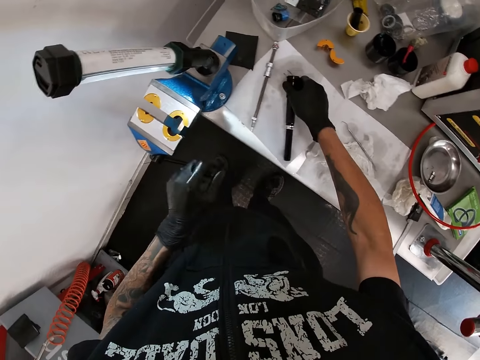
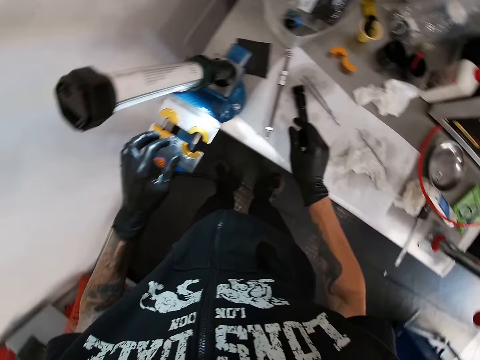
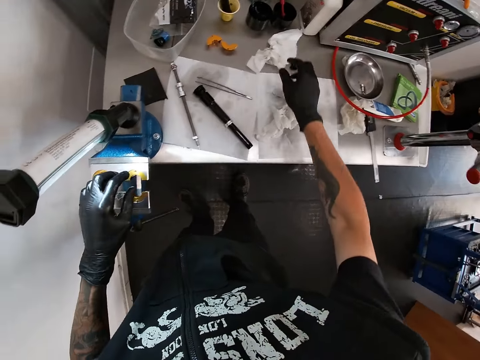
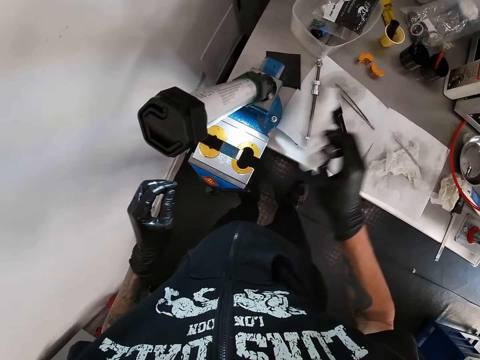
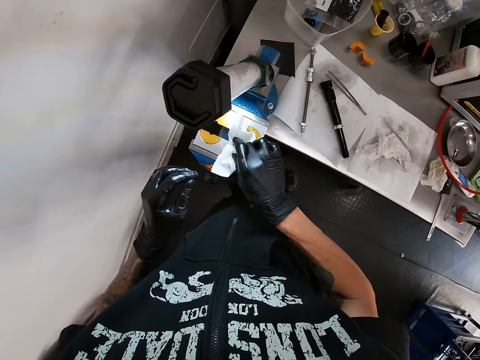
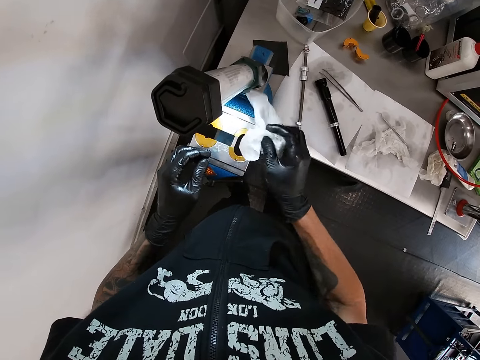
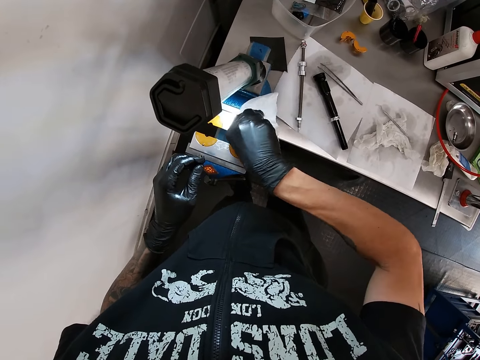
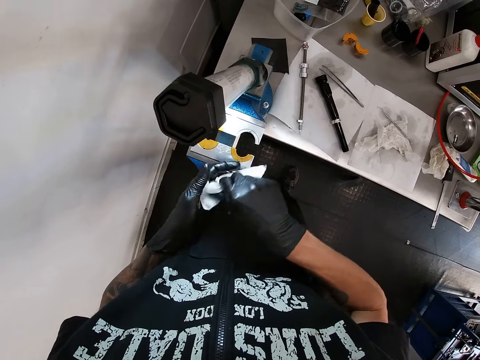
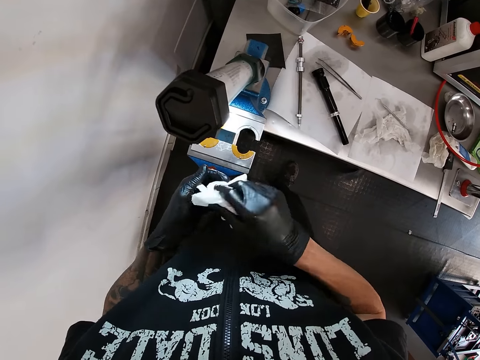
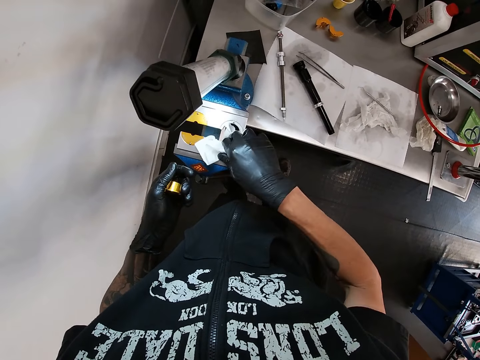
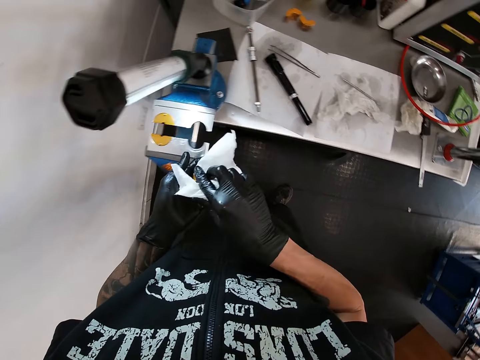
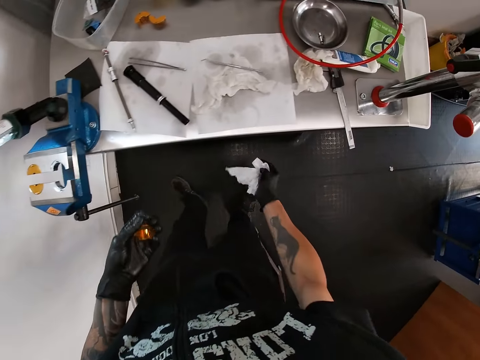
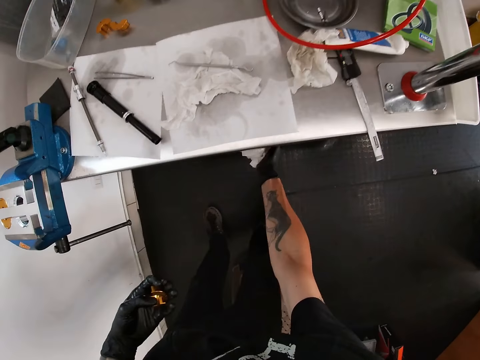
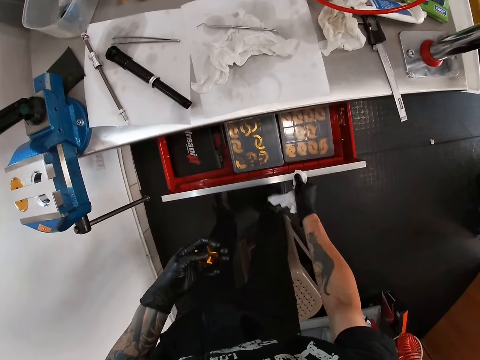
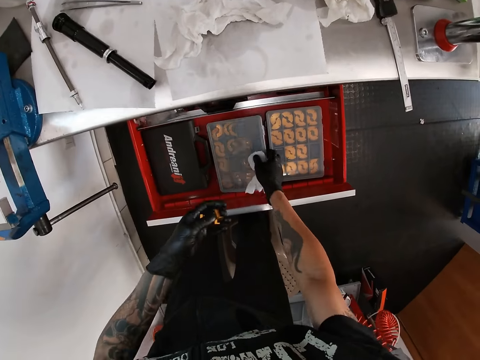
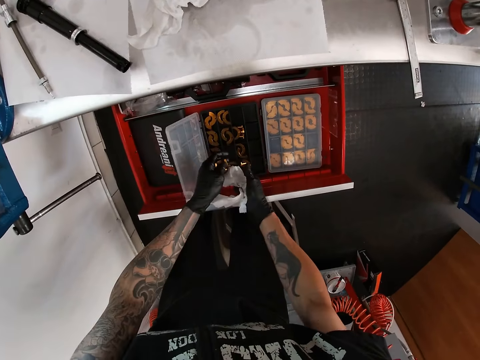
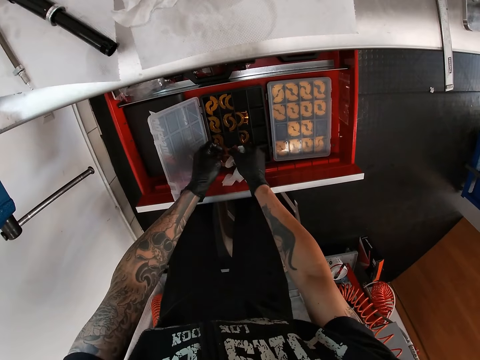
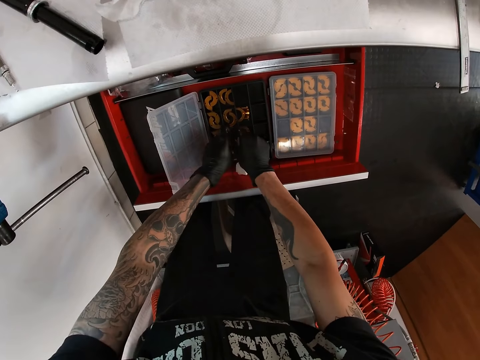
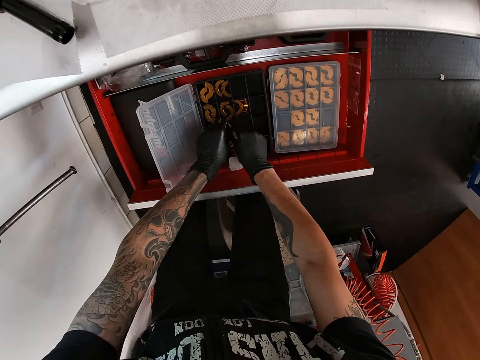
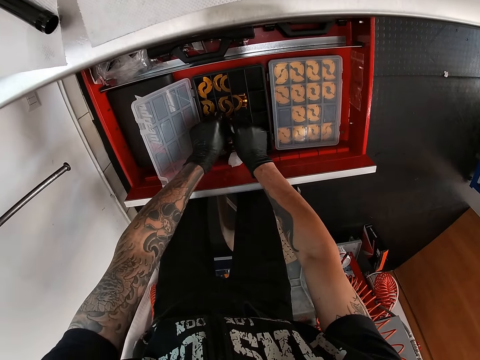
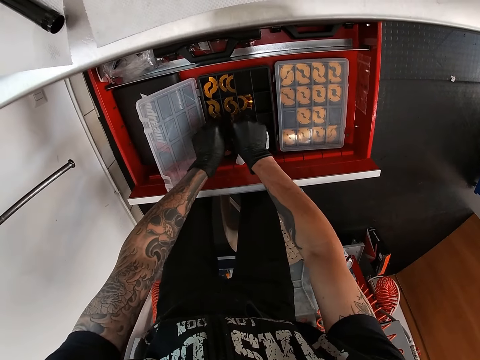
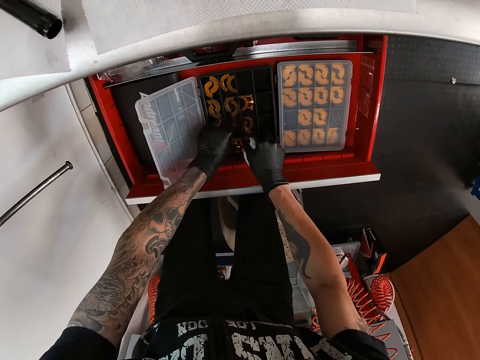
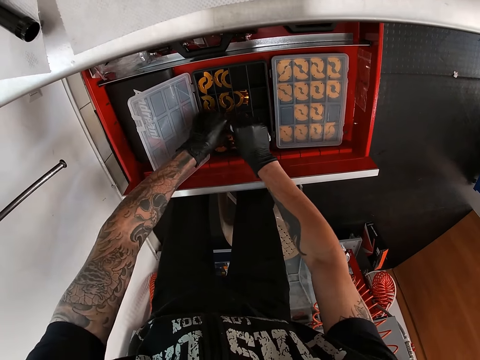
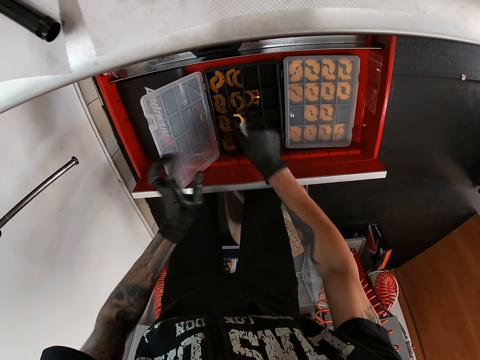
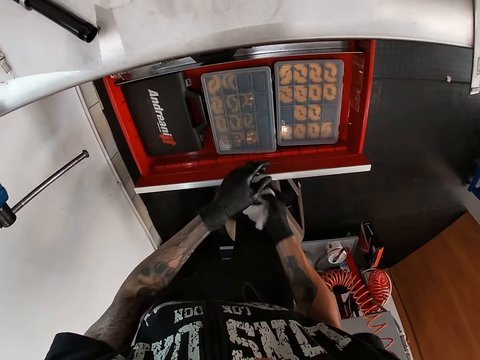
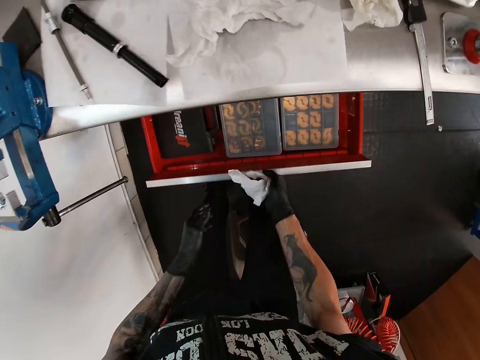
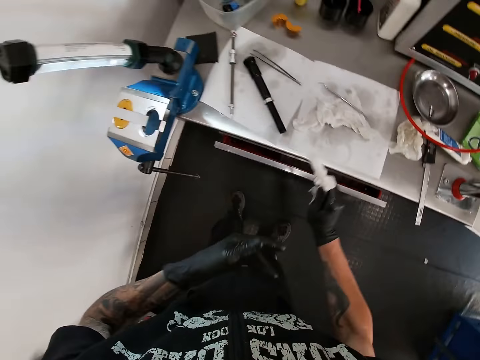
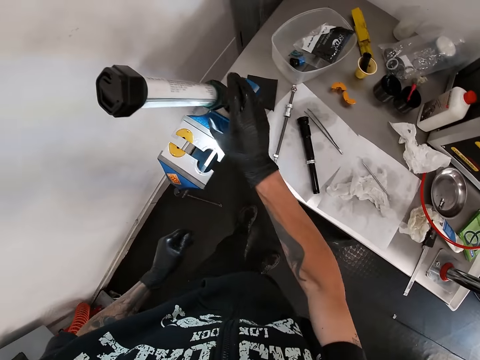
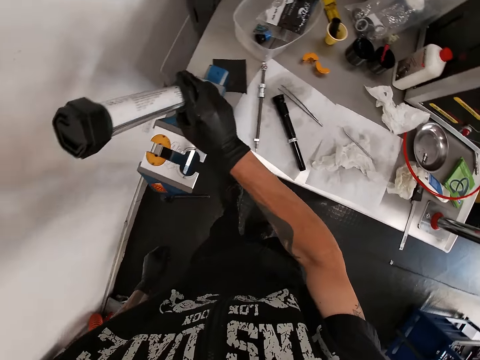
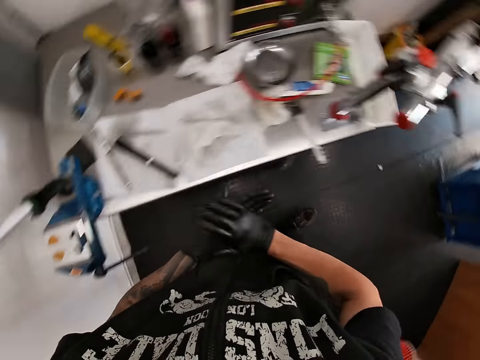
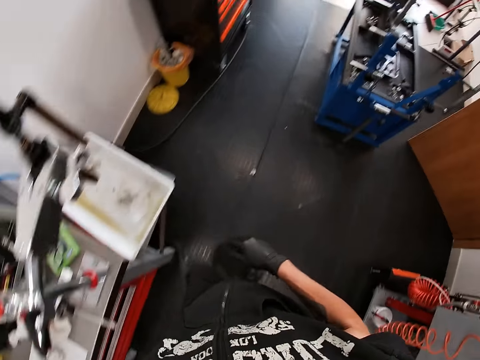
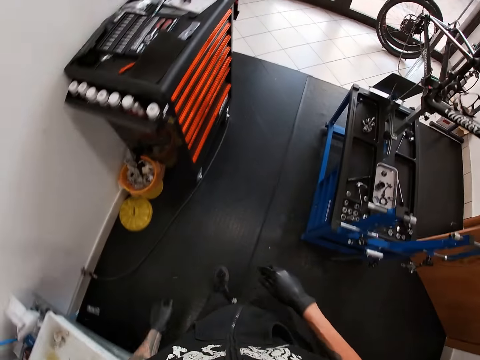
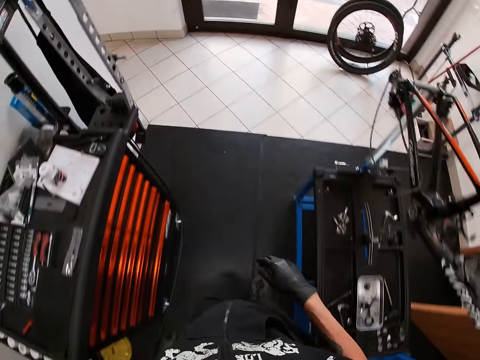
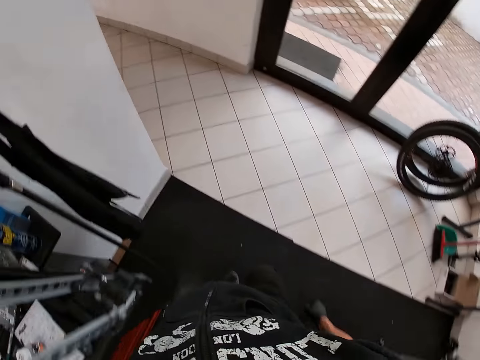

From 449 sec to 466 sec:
The camera wearer drops the round steel tube on the table with his right hand. He picks up the tissue paper from the table with his right hand. He moves the golden metal piece from the bench vice to his left hand with his right hand. He wipes the metal holder. He moves the golden metal piece from the bench vice to his left hand with his right hand again. He opens the drawer with his right hand. He opens the plastic box with his right hand. He puts the two golden metal pieces into the plastic box with his hands. He closes the plastic box with his left hand. He closes the drawer with his right hand. He cleans his left hand with the tissue paper. He drops the tissue paper on the table with his right hand. He switches off the fluorescent lamp with his right hand. He moves from the workshop into a passage.

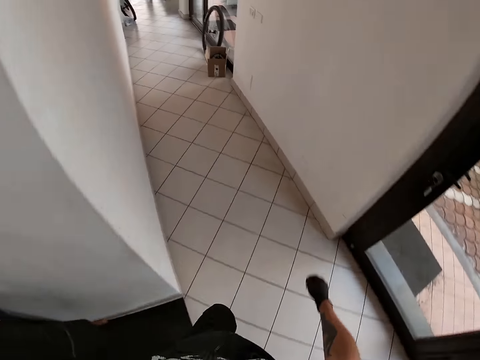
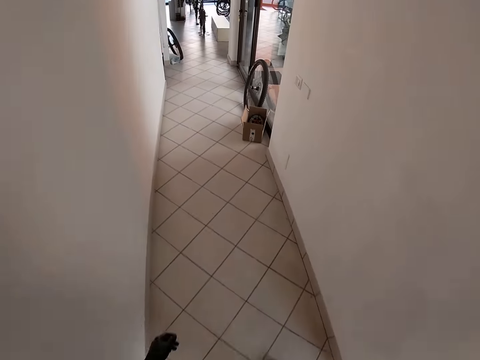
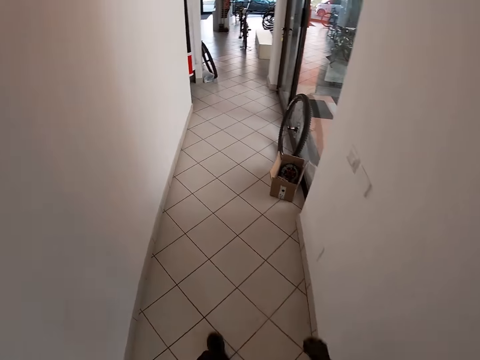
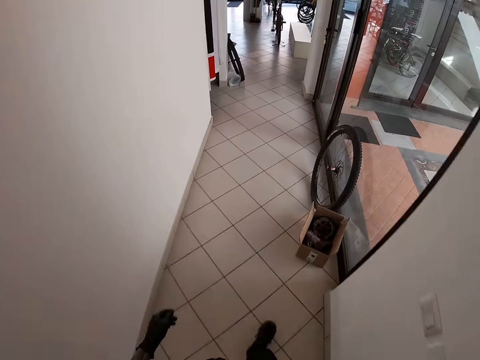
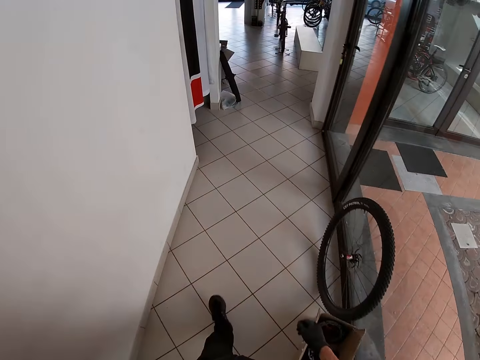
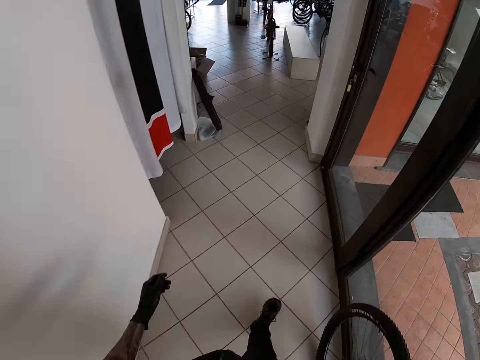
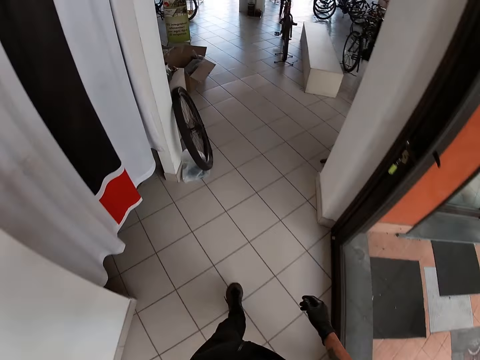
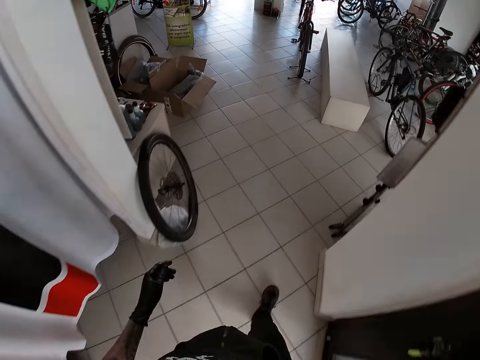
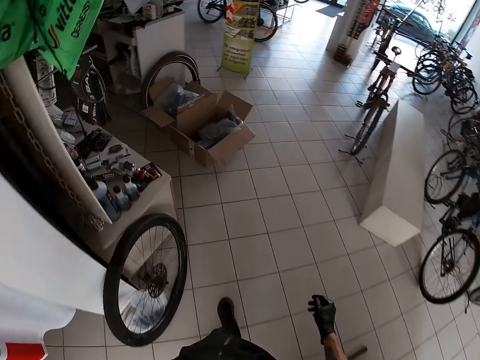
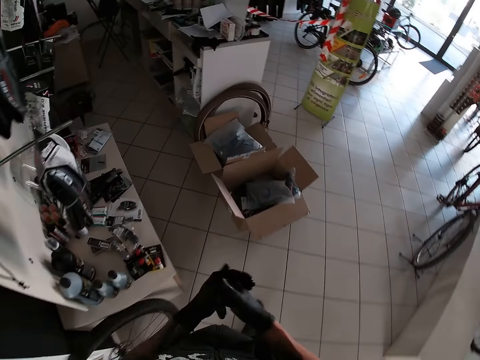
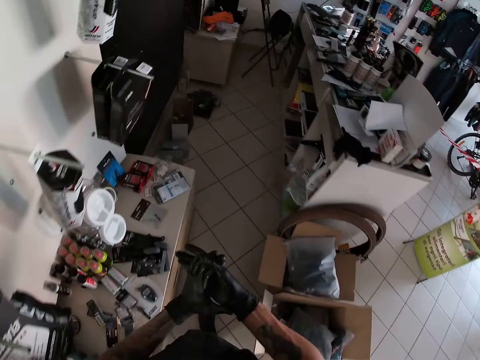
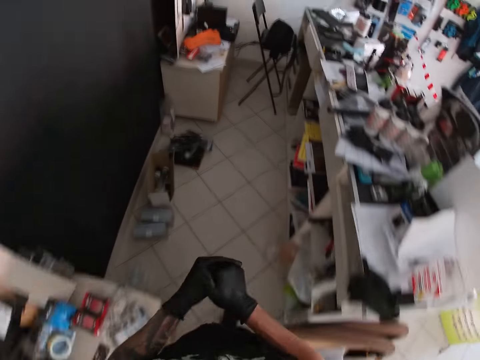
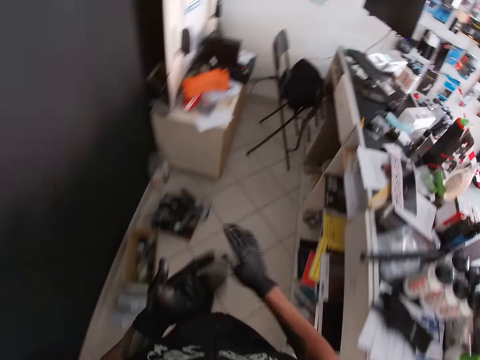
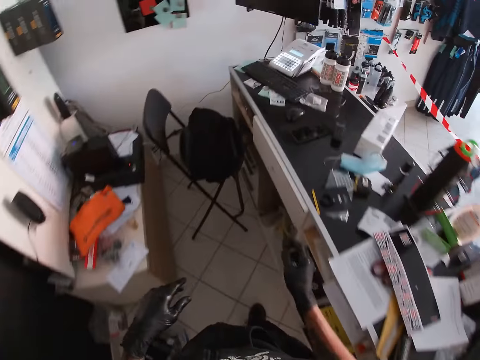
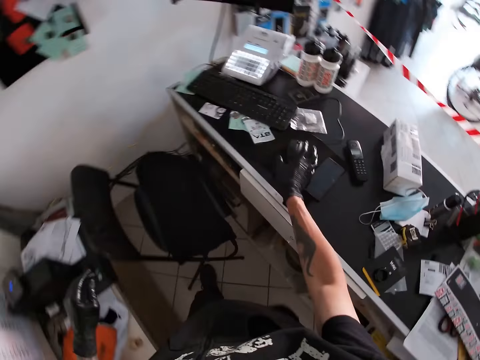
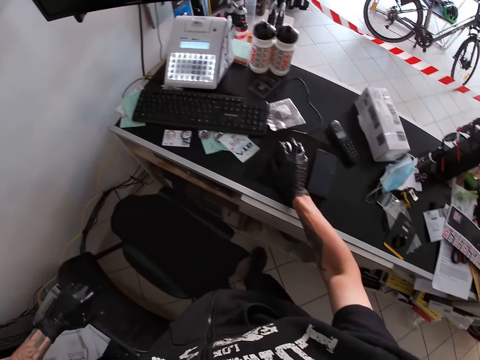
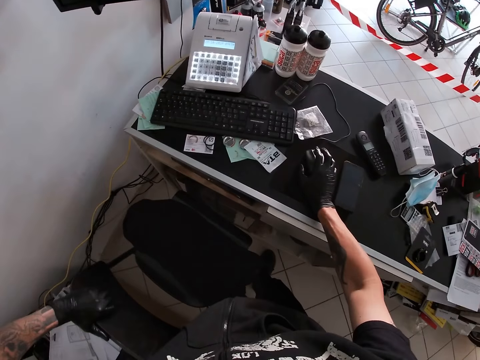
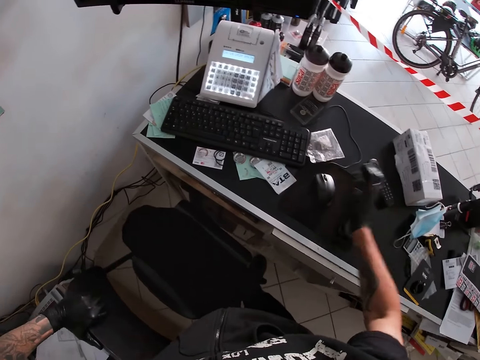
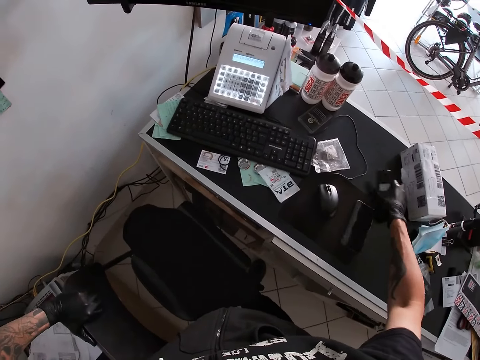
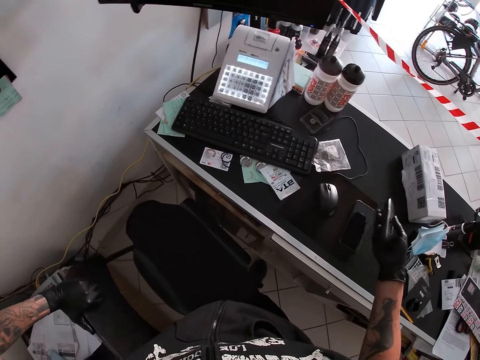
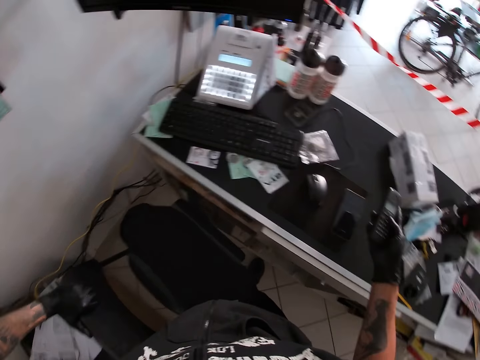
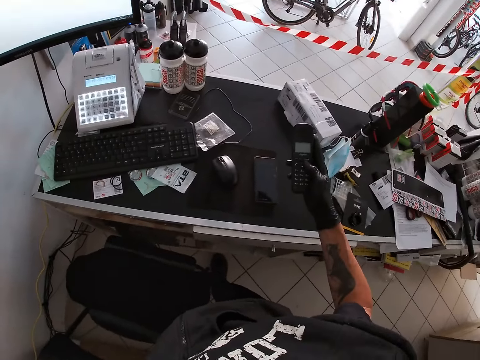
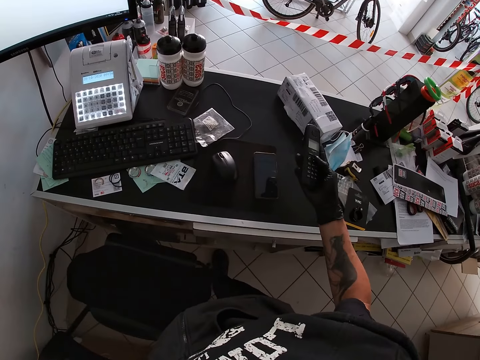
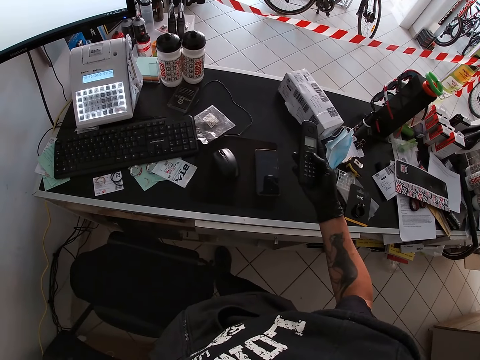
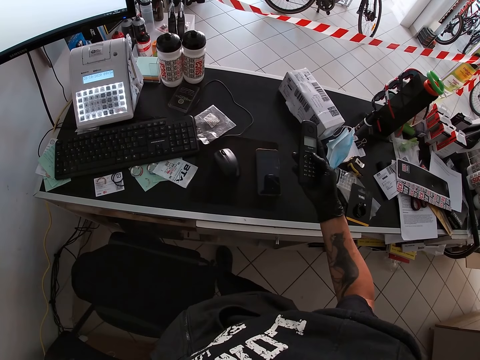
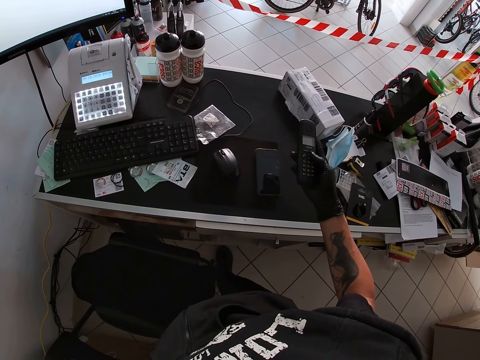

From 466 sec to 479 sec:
The camera wearer walks in the house. He moves towards a table. He presses a mouse on the table with his right hand. He holds the mouse. He picks up a remote from the table with his right hand. He presses the remote with his right hand. He holds a phone.
